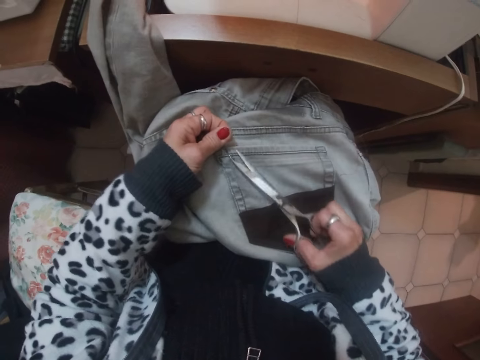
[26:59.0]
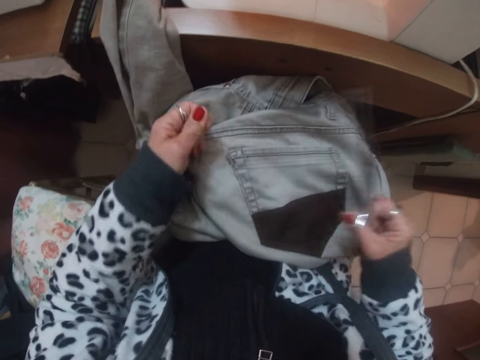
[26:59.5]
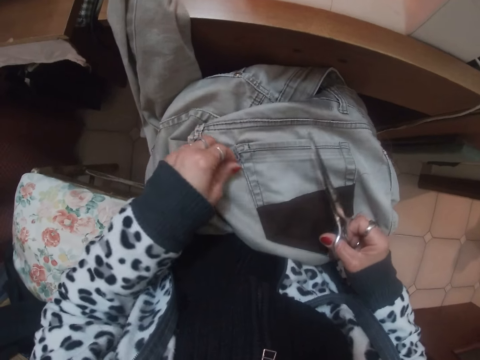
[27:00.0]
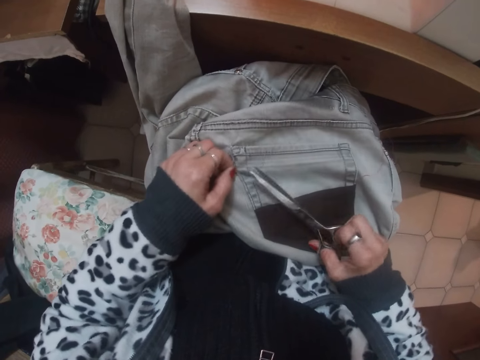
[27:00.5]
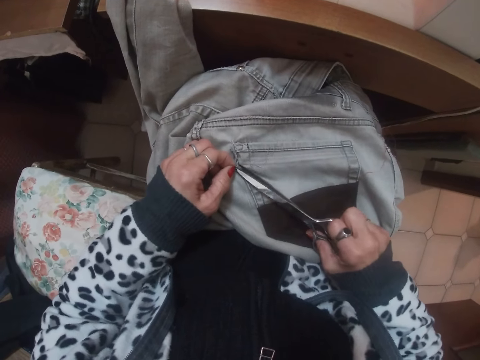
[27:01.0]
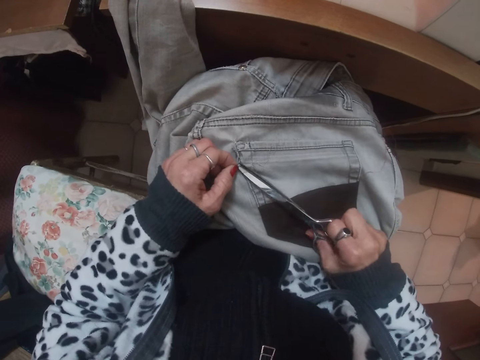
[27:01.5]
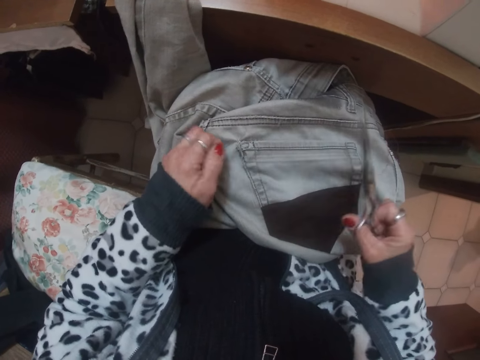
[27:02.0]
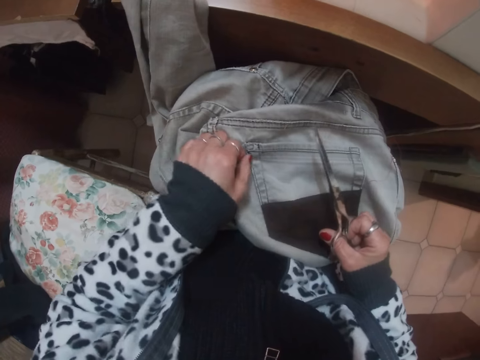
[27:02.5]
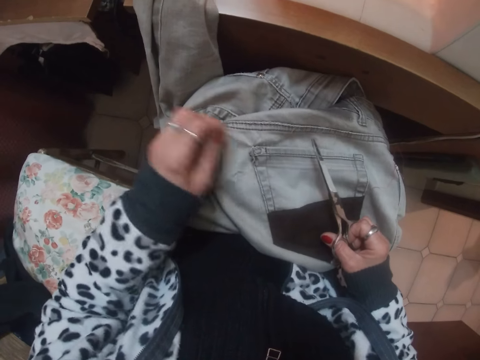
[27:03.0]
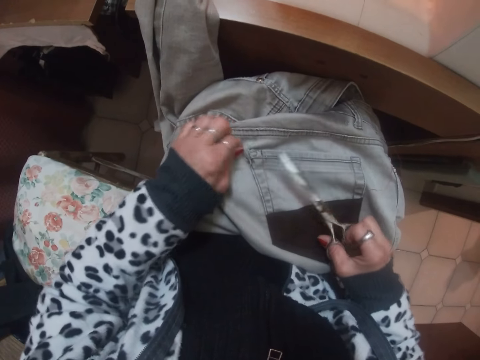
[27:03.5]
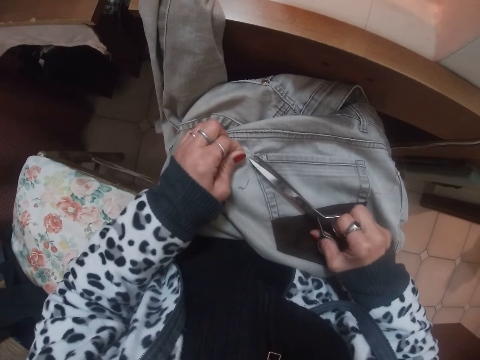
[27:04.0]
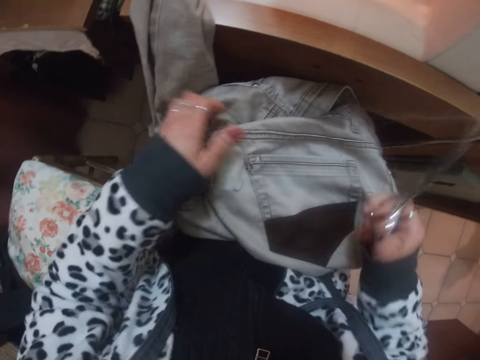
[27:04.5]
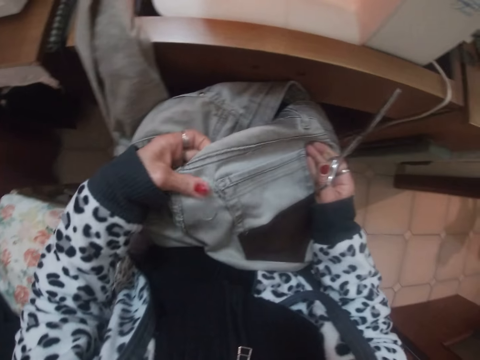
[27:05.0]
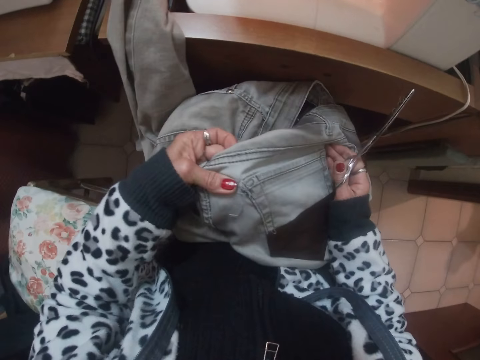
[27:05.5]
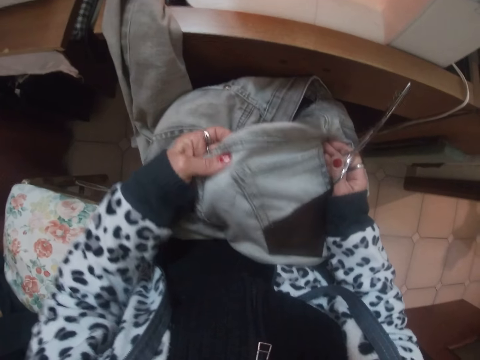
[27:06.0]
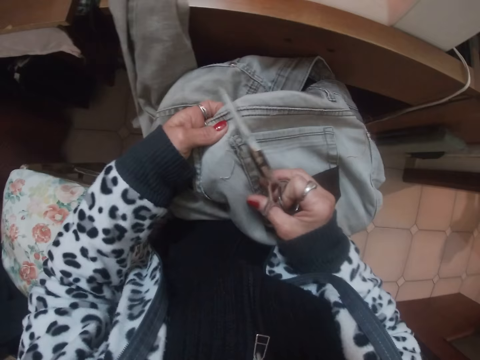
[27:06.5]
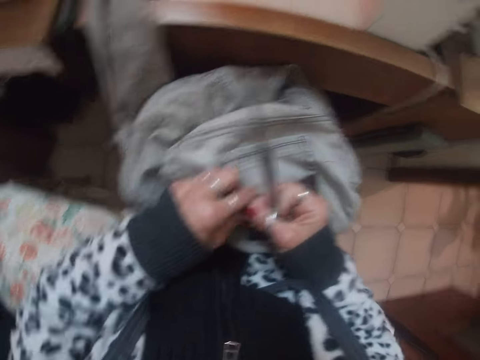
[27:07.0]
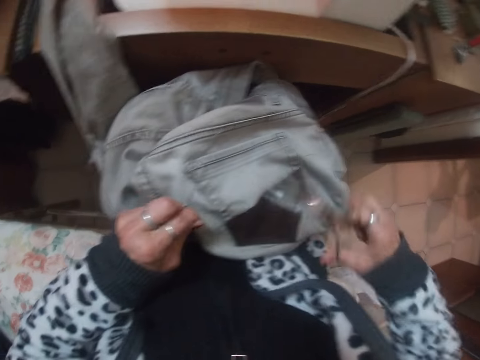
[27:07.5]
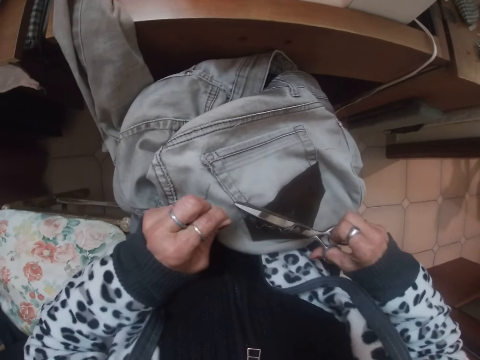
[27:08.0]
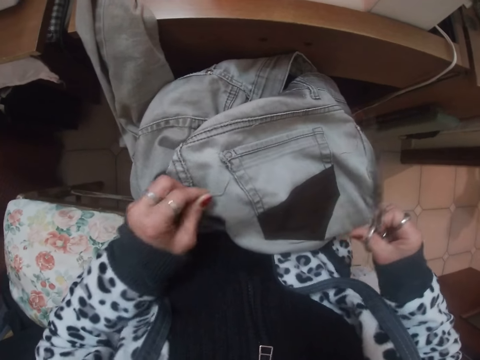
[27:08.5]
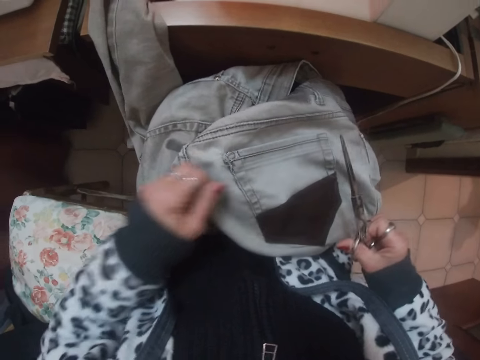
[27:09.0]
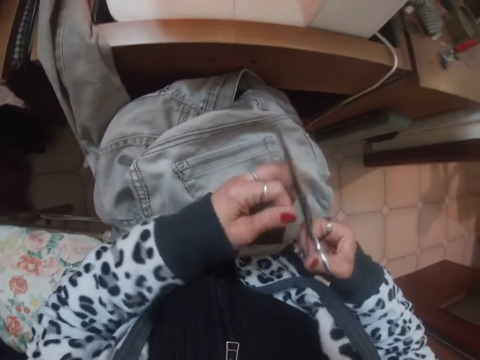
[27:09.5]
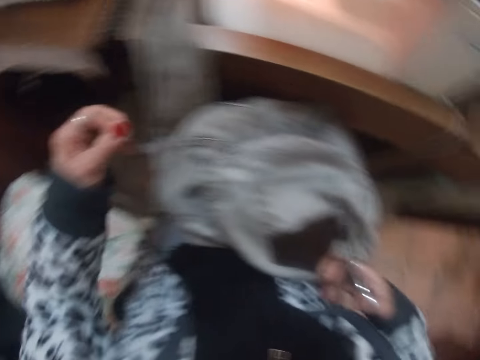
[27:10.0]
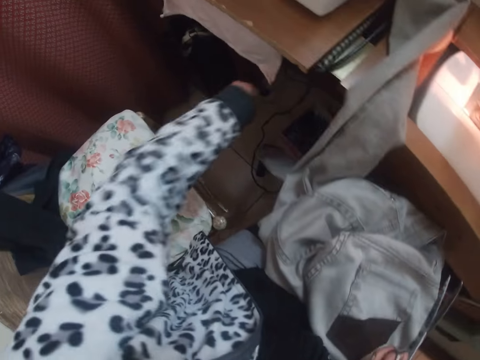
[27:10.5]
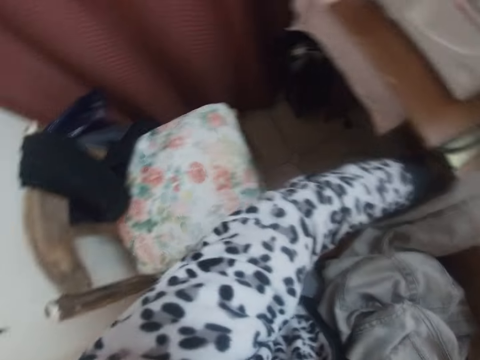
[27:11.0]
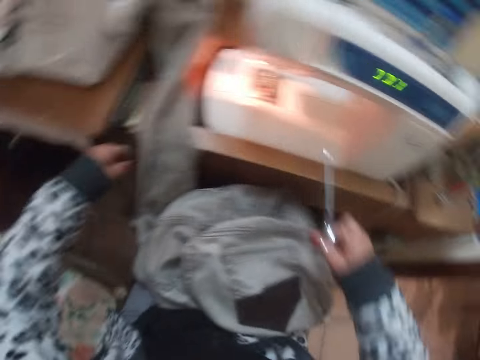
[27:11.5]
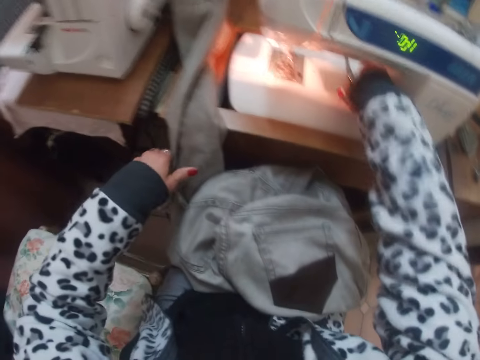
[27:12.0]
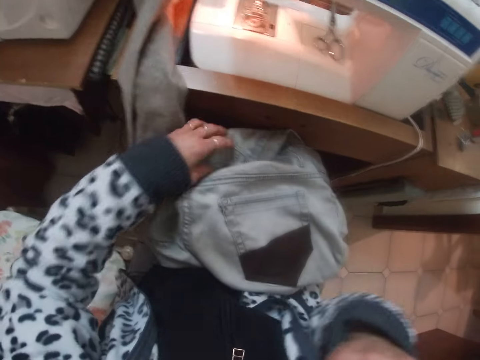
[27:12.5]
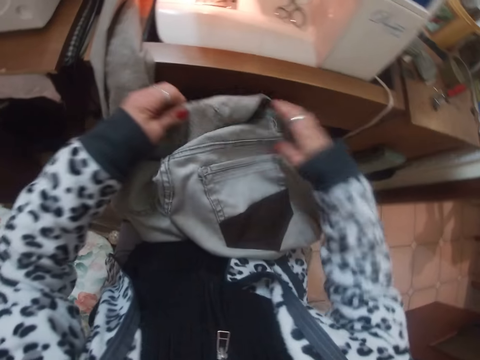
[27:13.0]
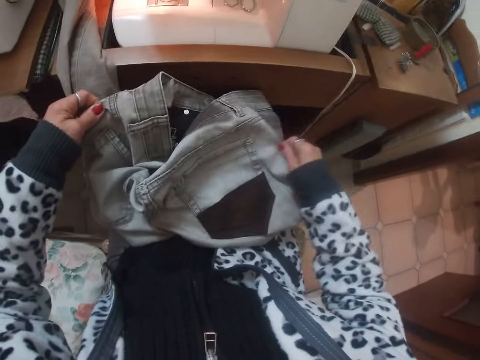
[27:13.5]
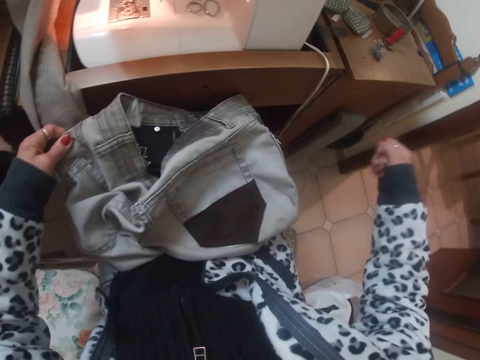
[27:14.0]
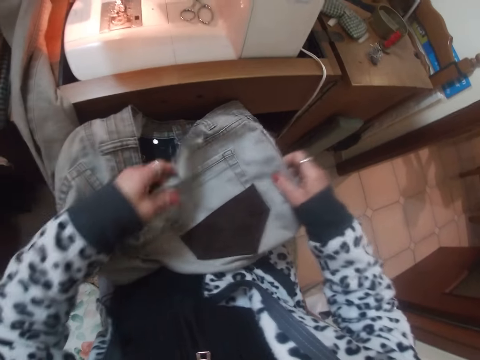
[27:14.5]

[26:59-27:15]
The camera wearer cuts the wool in the cloth with the scissors. She pulls another wool from the cloth with her left hand. She cuts the wool in the cloth with the scissors. She pulls another wool from the cloth with her left hand. She cuts the wool in the cloth with the scissors. She adjusts the cloth with both hands. She pulls another wool from the cloth with her right hand. She passes the wool in the cloth to her right hand. She cuts the wool in the cloth with the scissors. She pulls out thread from the cloth with her left hand. She removes the thread from the scissors with her left hand. She throws the thread on the floor with her left hand. She drops the scissors on the bed of the sewing machine with her right hand. She touches her face with her right hand. She pulls sewing thread on a pair of pants.

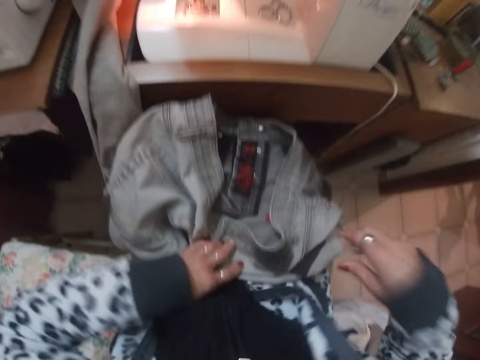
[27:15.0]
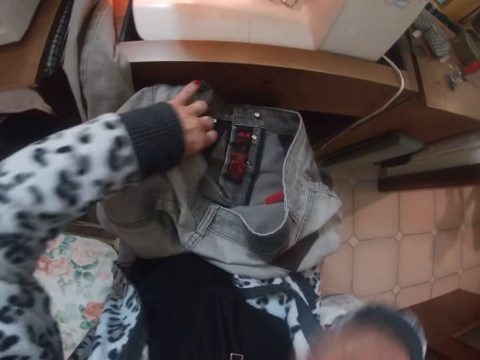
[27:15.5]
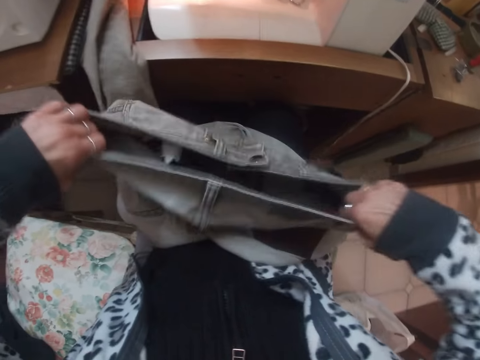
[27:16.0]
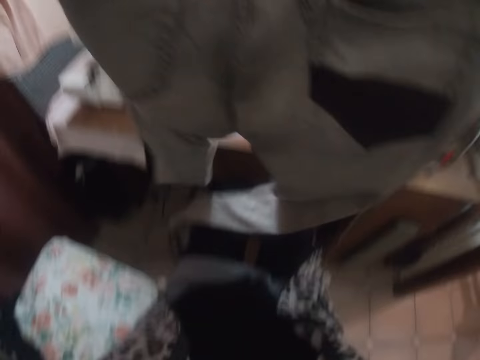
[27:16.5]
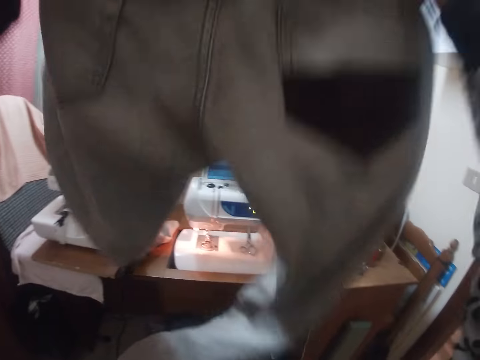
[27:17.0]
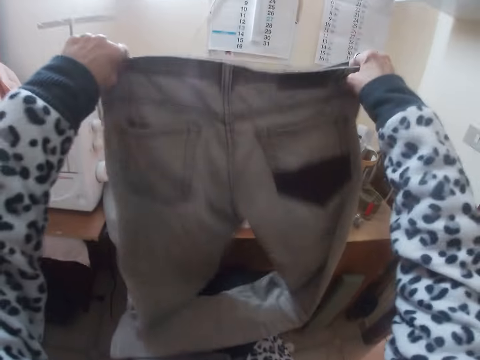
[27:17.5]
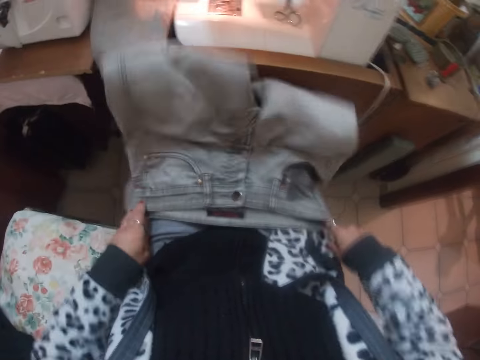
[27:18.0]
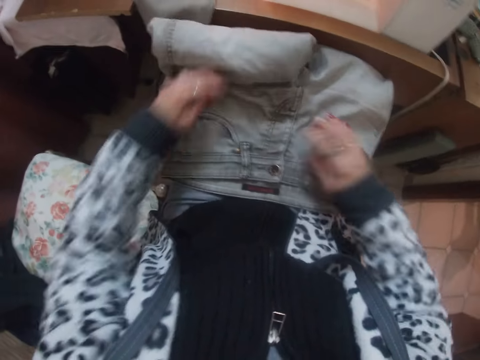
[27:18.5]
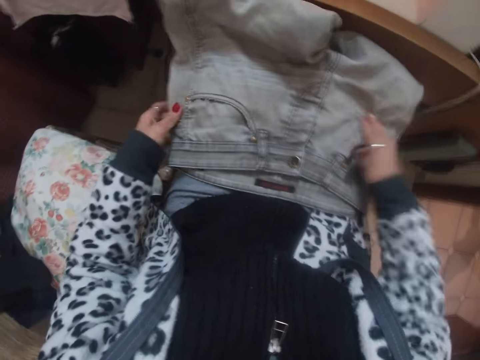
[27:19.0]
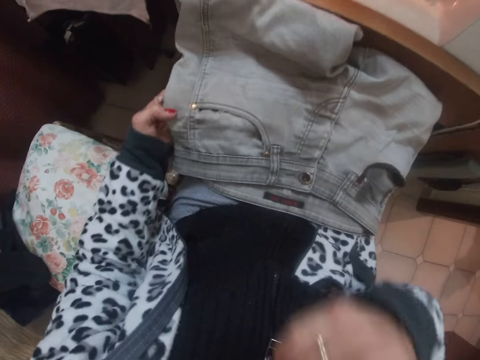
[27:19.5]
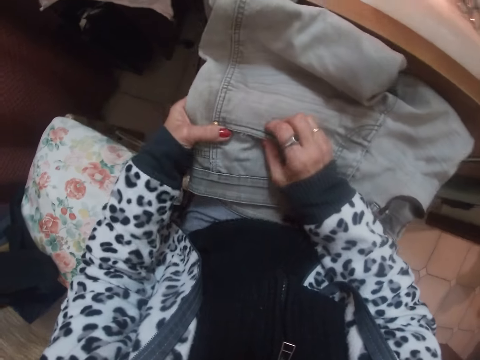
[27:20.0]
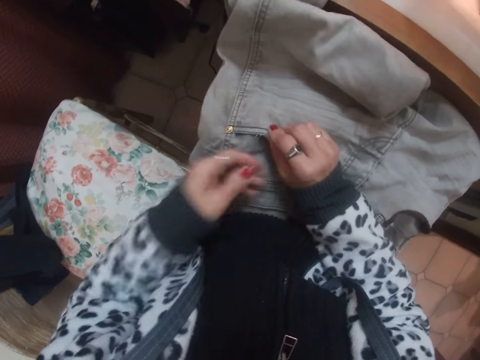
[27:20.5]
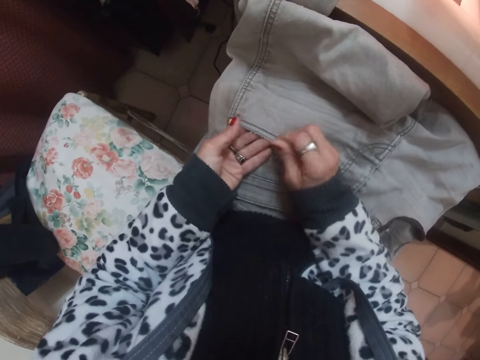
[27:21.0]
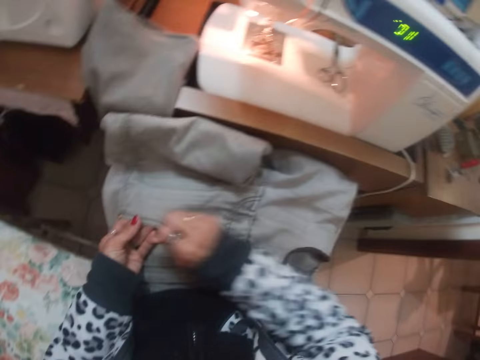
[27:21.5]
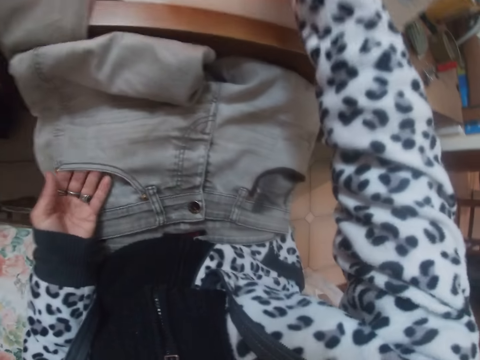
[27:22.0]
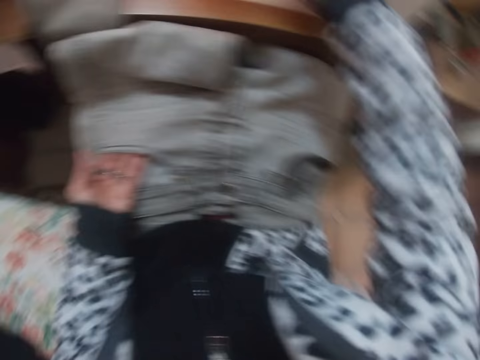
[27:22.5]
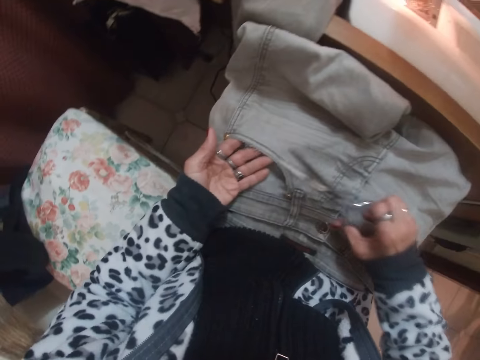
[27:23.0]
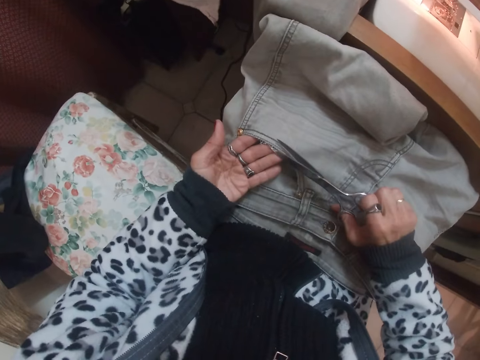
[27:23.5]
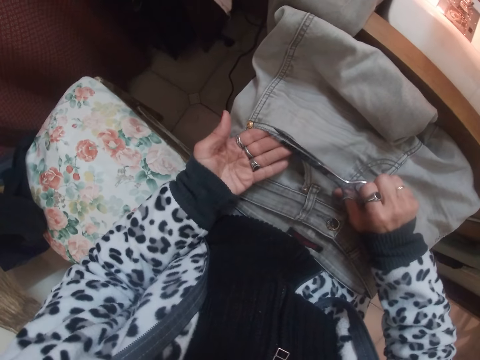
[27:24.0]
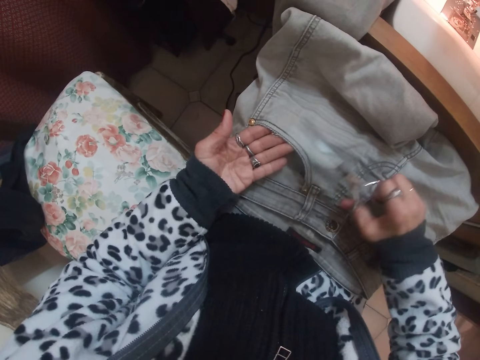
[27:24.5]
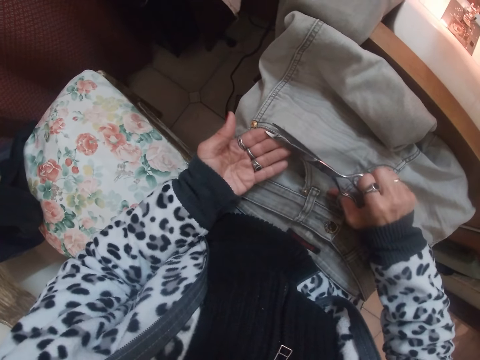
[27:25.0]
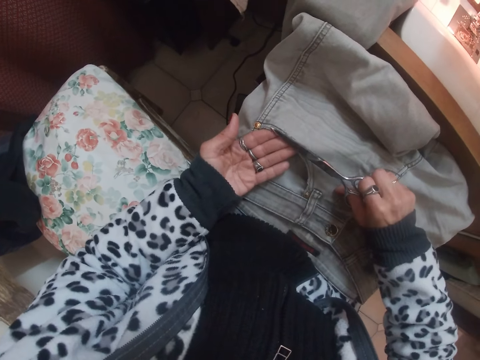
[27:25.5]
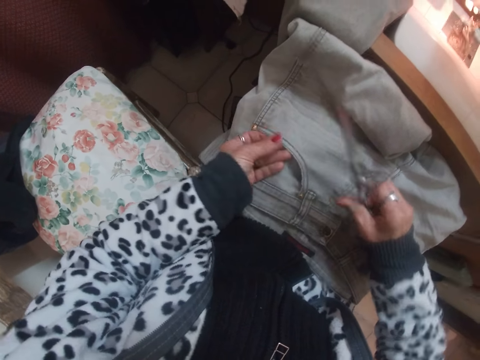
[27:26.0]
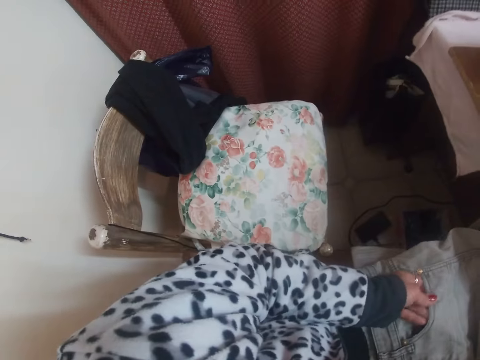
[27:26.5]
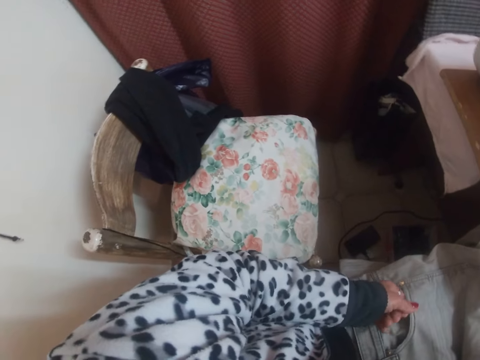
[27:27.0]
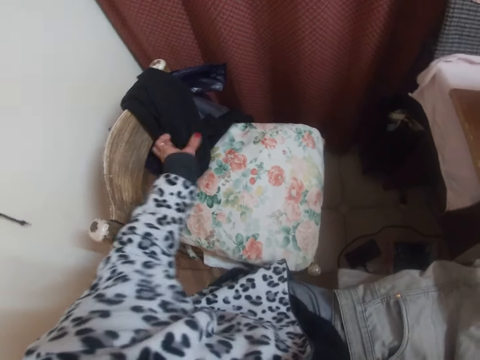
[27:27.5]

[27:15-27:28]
The camera wearer adjusts the cloth with both hands. She looks at the piece of cloth. She raises the cloth with both hands. She lays the cloth on her thighs. She touches the piece of cloth. She touches her face with her right hand. She examines the cloth with her hands. She touches the piece of cloth. She picks the scissors from the machine bed with her right hand. She trims wool from the cloth with the scissors in her right hand. She looks aside.
